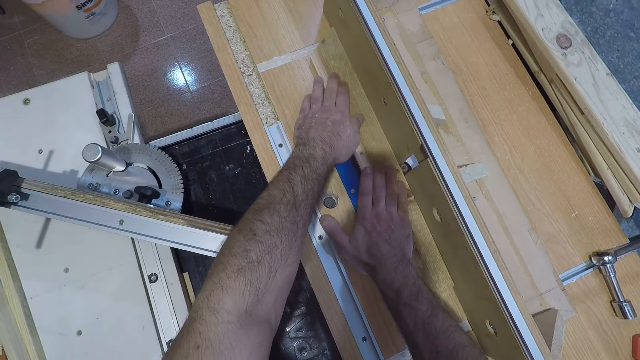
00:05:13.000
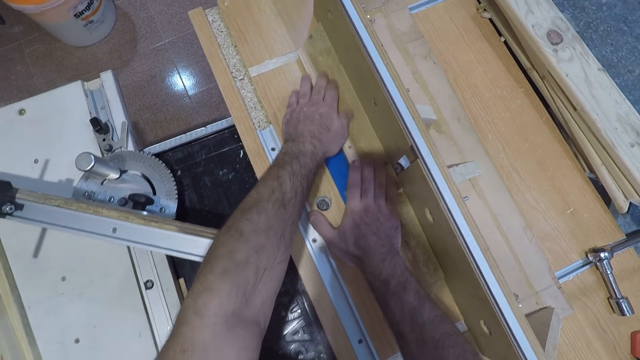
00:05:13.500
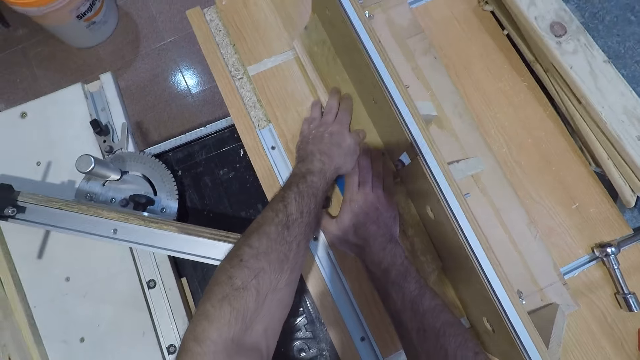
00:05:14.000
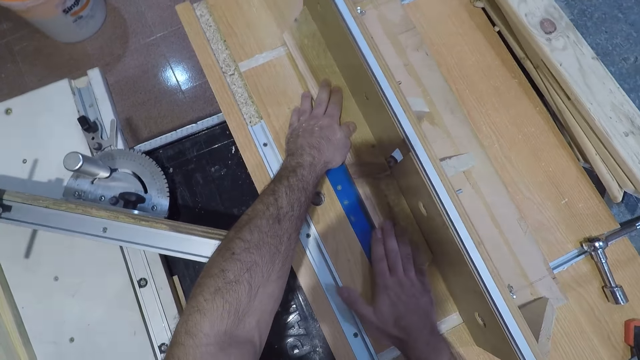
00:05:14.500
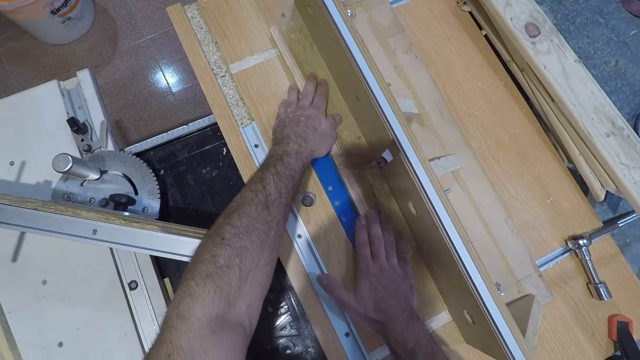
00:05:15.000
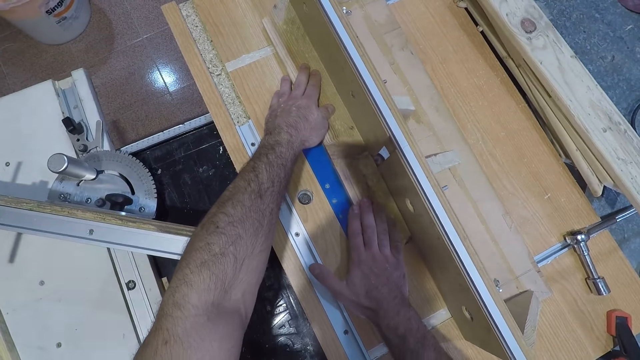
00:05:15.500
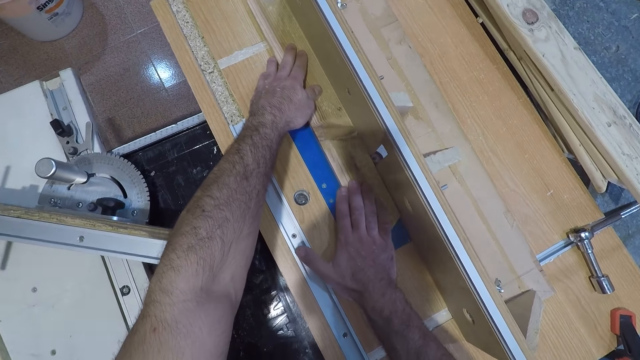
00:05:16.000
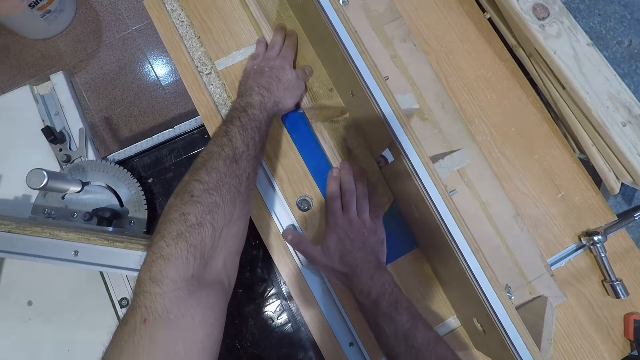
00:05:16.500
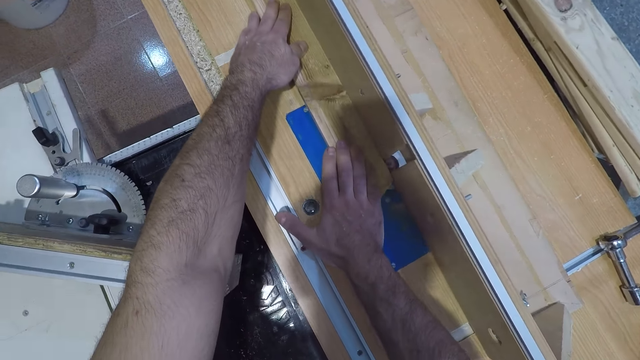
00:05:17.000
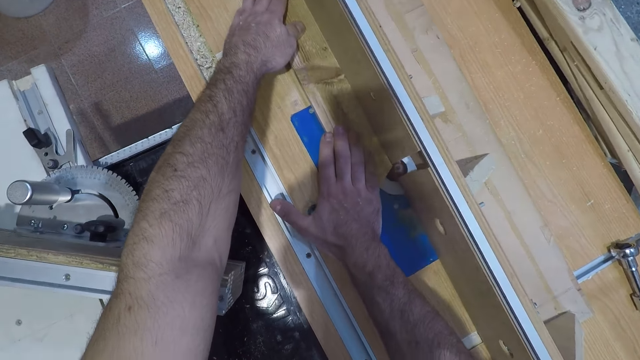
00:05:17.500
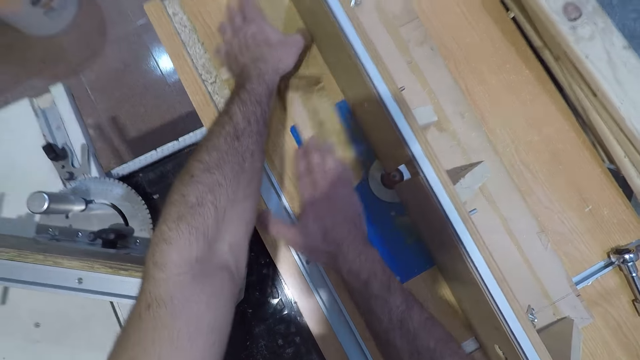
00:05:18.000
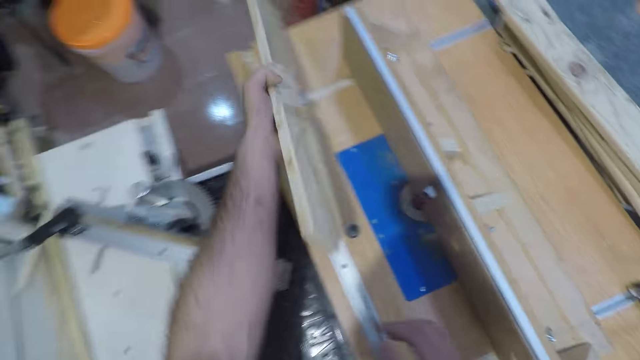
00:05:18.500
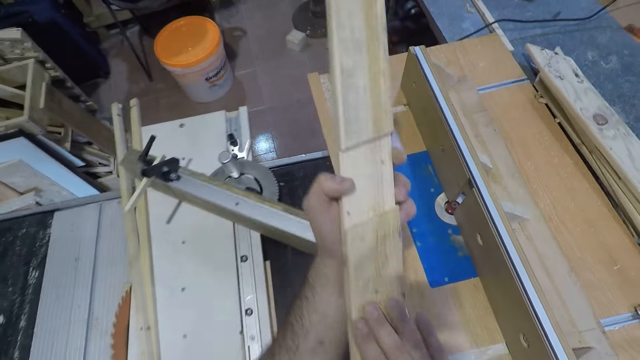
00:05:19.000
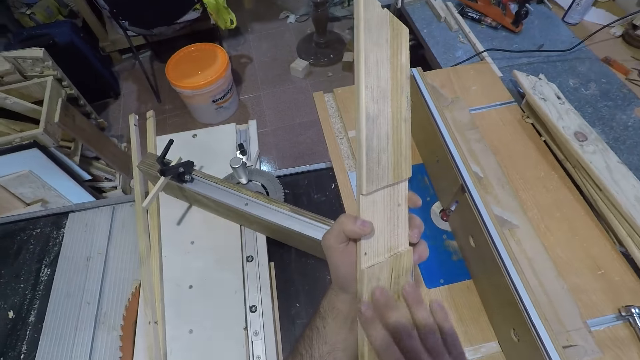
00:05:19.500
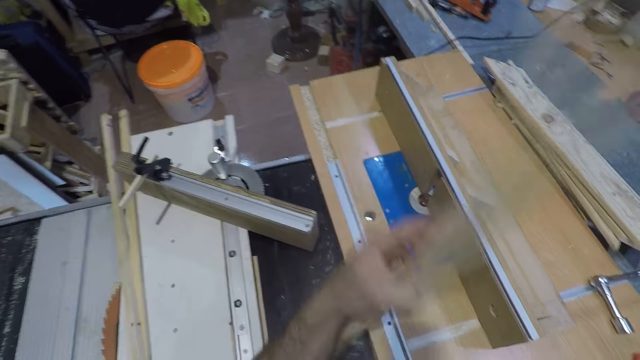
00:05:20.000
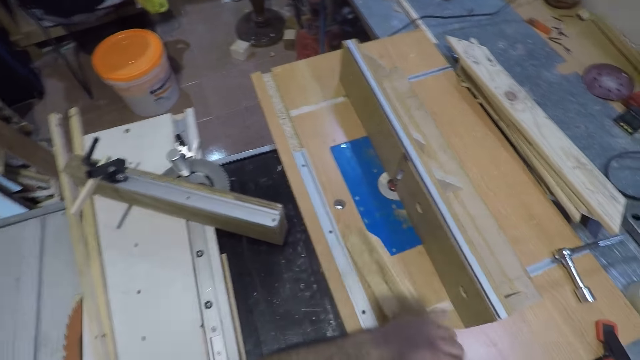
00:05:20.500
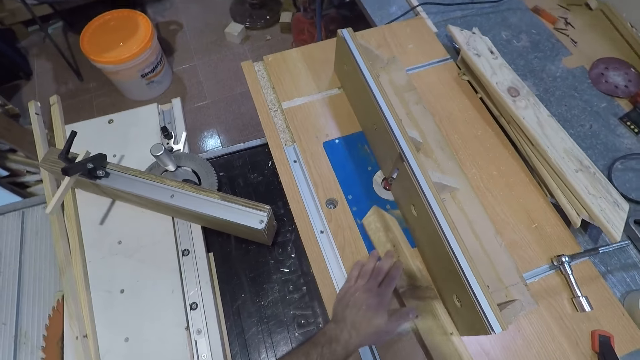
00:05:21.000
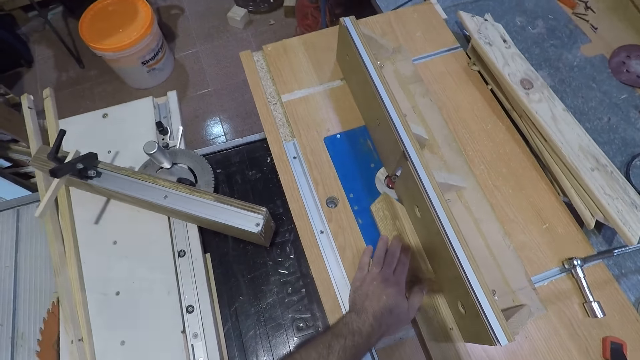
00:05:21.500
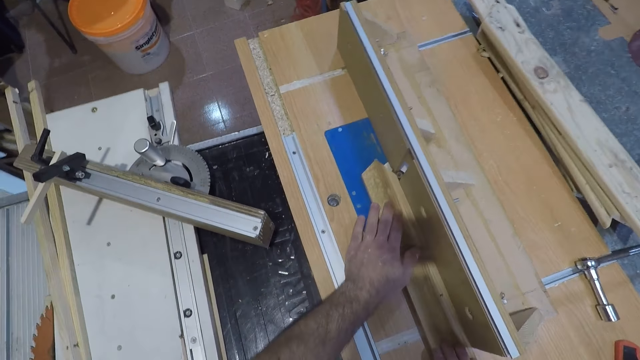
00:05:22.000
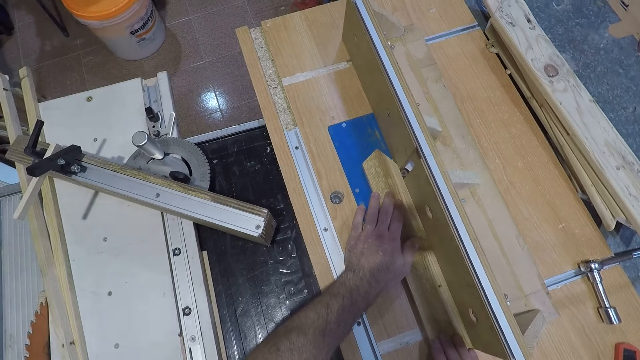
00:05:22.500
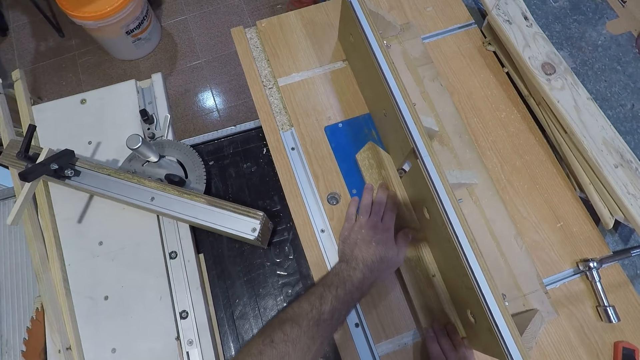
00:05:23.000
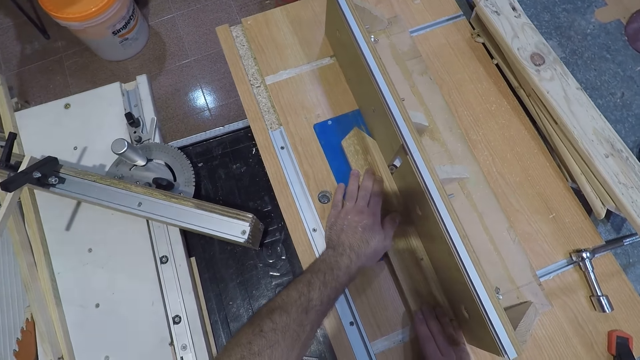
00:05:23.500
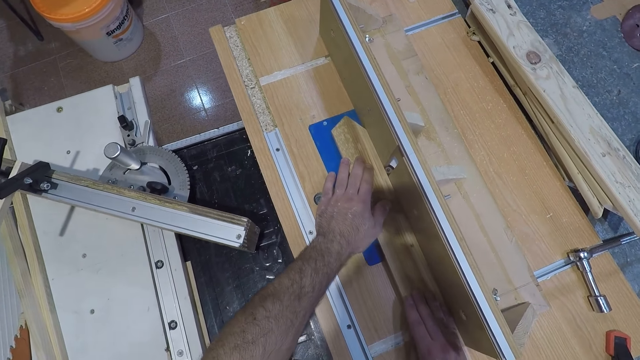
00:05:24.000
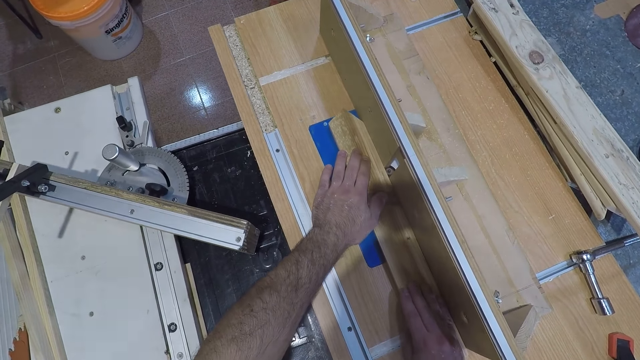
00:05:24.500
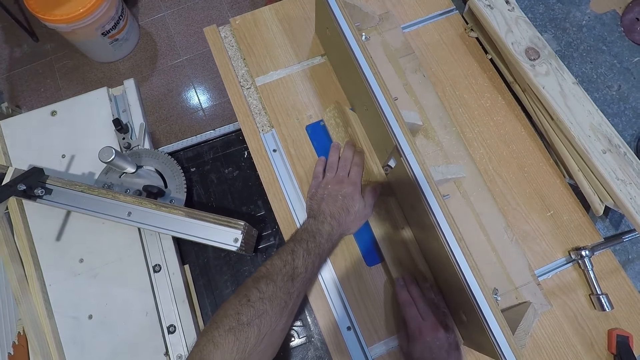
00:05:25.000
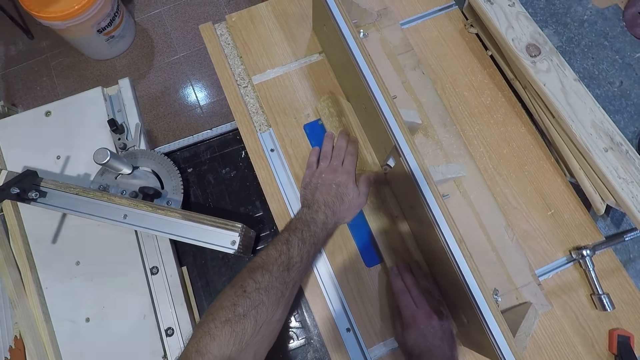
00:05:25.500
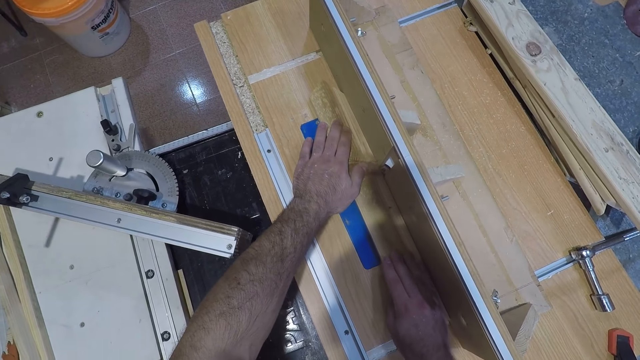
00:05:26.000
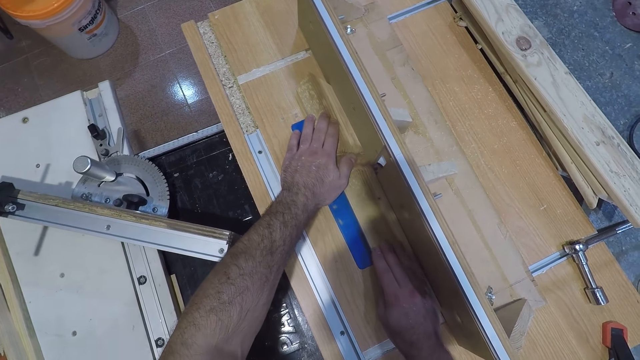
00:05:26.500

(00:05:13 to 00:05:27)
The camera wearer picks up the wood. They examine the wood. They lift the wood and touch the wood. They turn the wood upside down. They hold down the wood on the smoothing machine. They pass the entire wood through the bit on the table fence. They smoothen the wood.

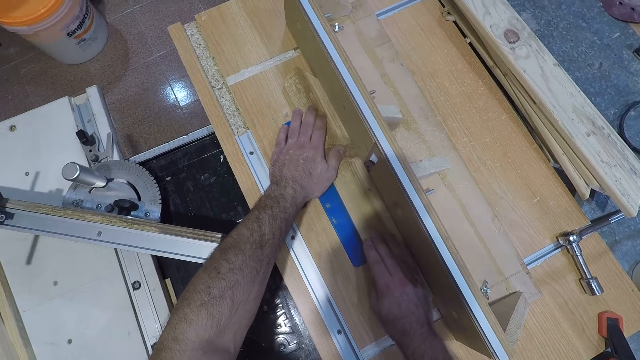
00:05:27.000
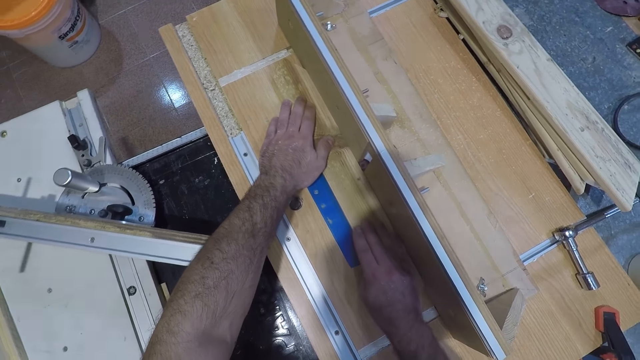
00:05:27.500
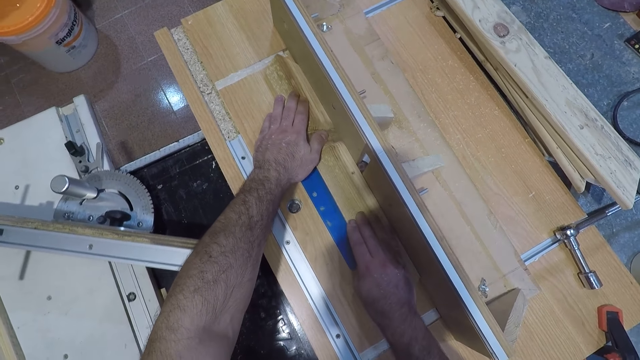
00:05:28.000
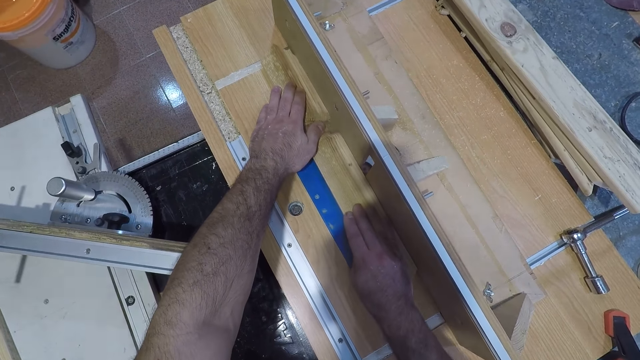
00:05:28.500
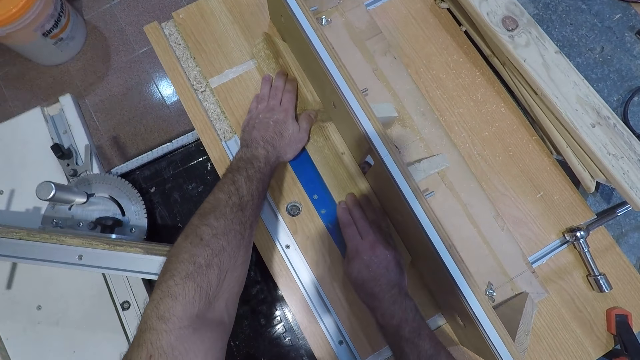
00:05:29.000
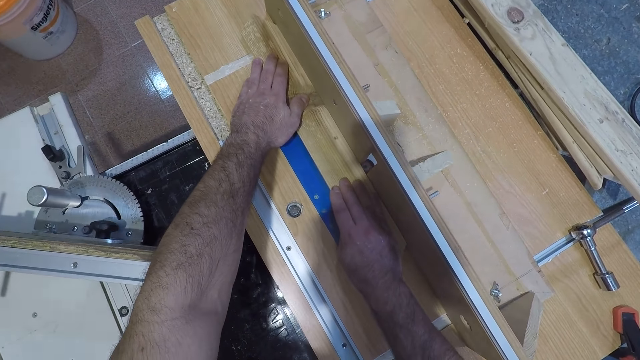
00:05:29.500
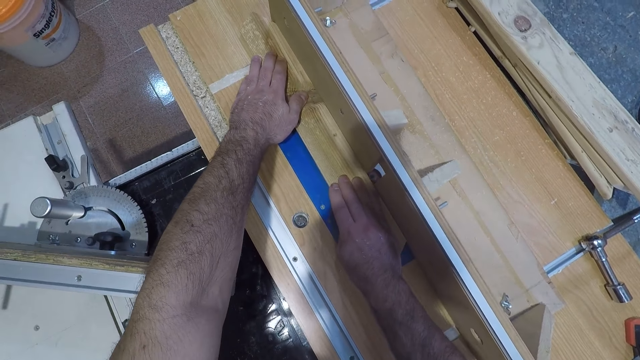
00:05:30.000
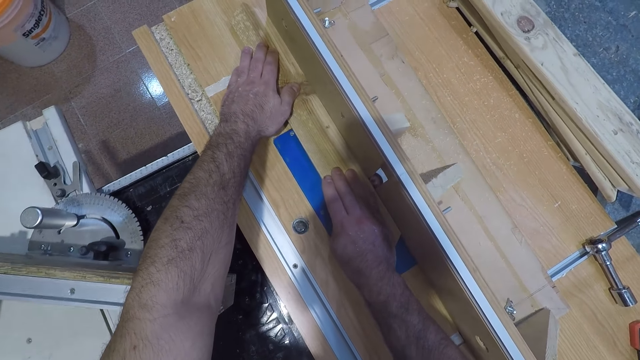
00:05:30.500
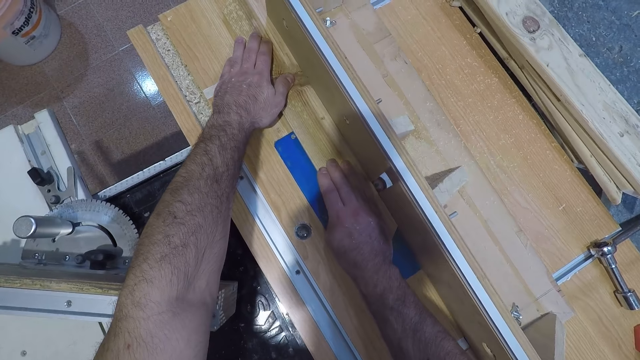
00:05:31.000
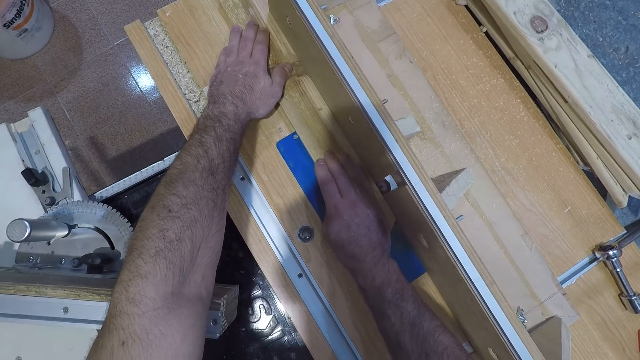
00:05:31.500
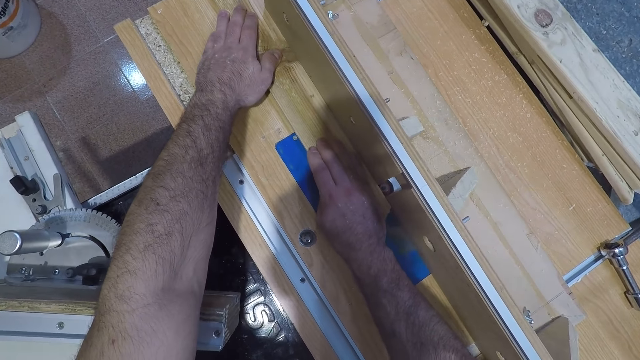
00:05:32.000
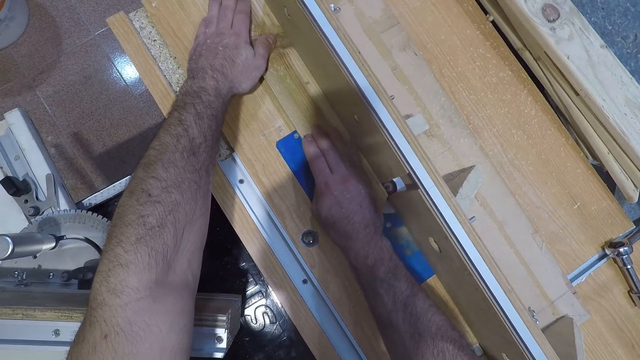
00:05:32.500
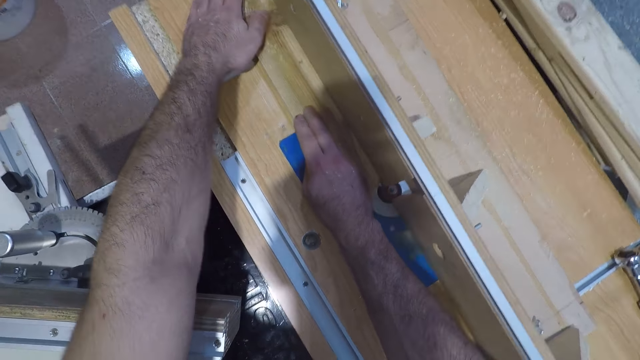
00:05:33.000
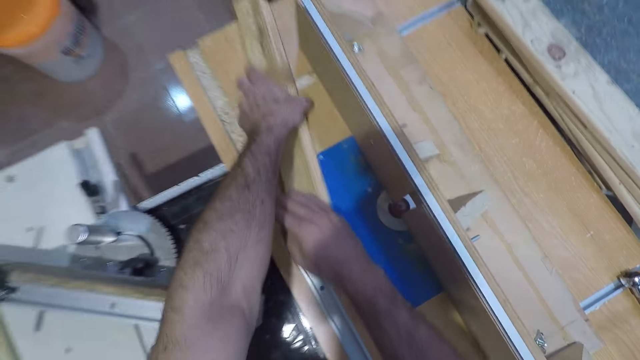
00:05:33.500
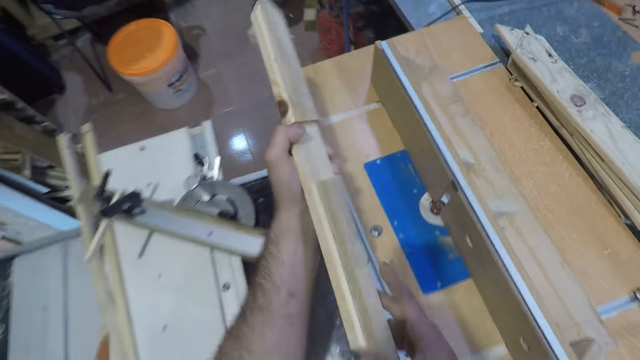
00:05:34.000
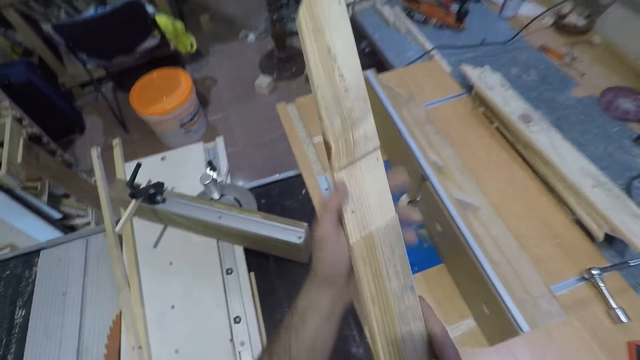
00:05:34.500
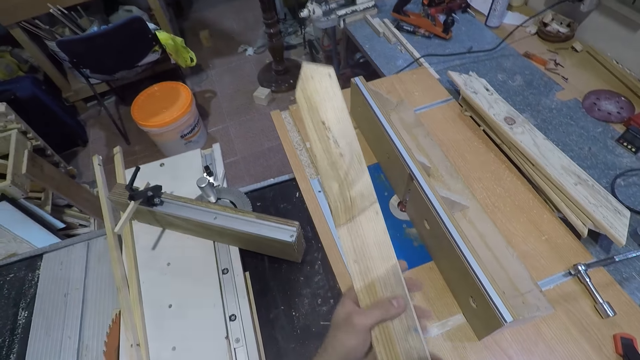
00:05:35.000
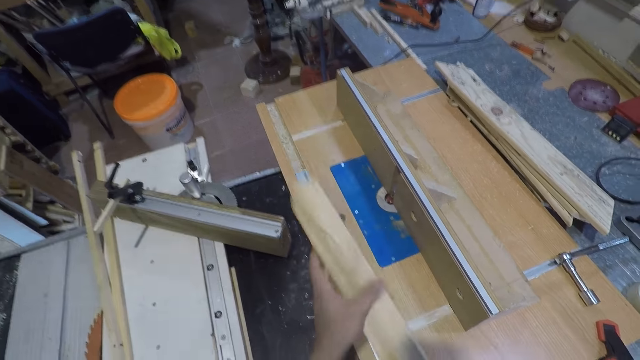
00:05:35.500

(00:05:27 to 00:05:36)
The camera wearer picks up the wood. They lift the wood. They turn the wood around. They examine the wood.
